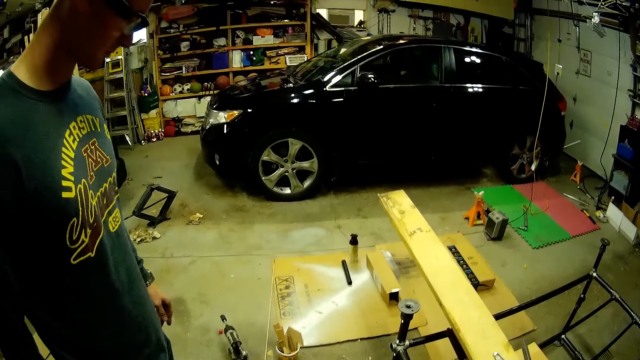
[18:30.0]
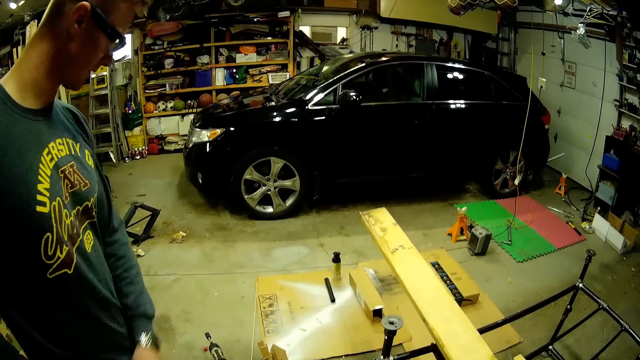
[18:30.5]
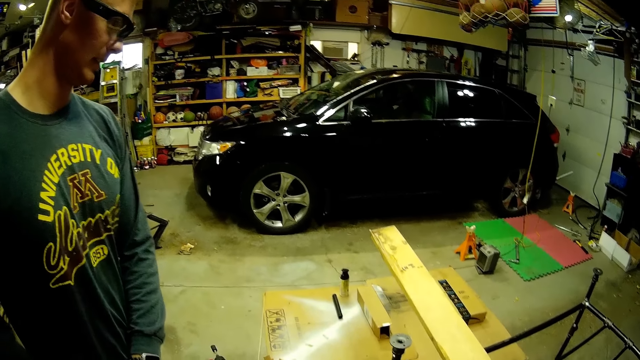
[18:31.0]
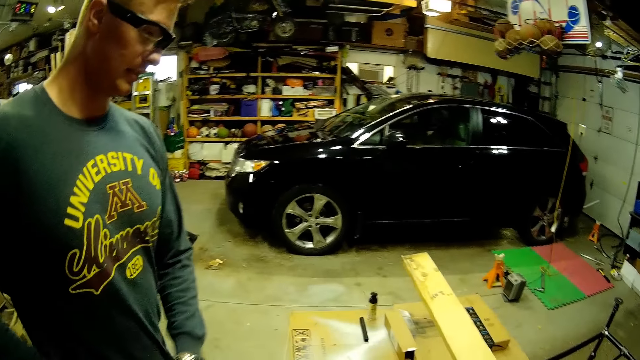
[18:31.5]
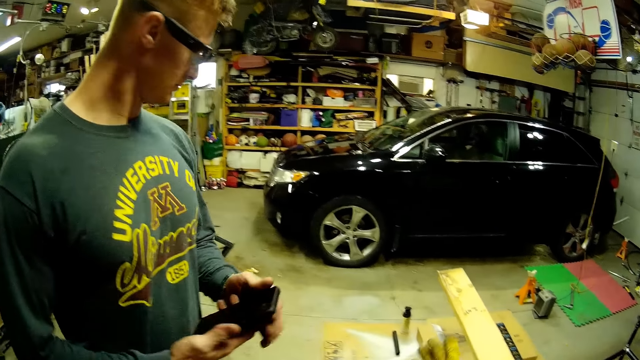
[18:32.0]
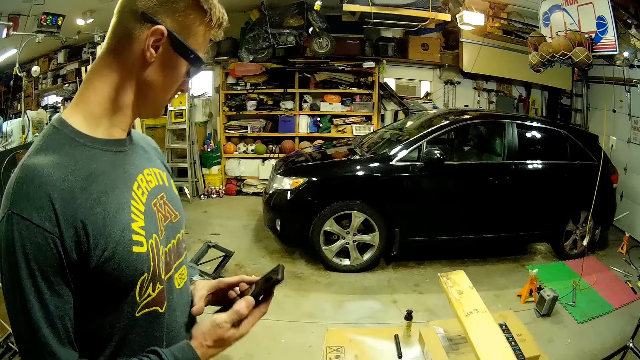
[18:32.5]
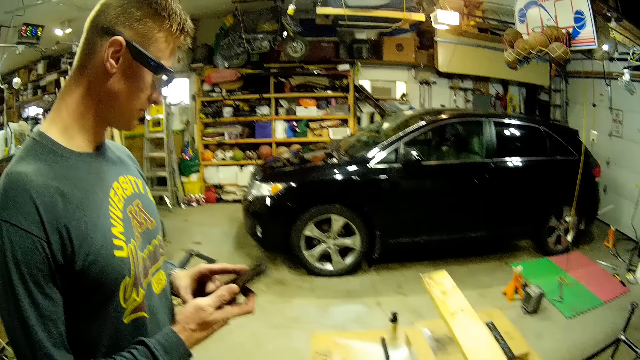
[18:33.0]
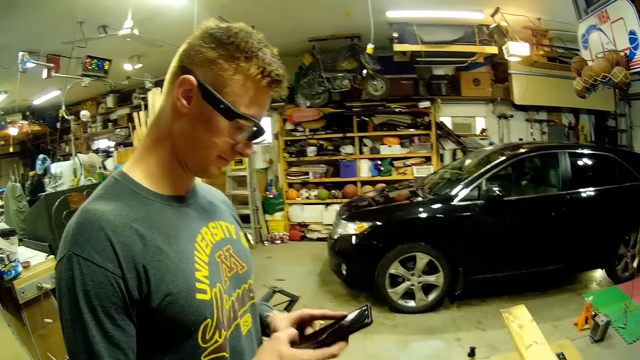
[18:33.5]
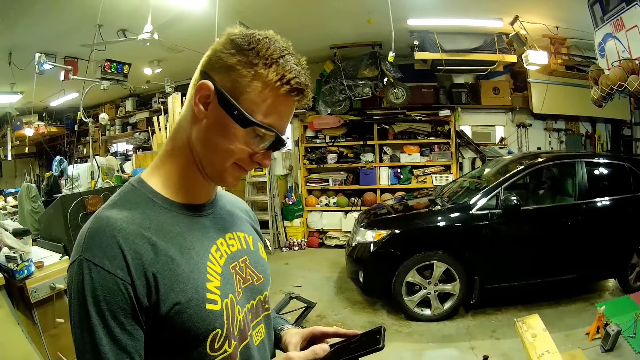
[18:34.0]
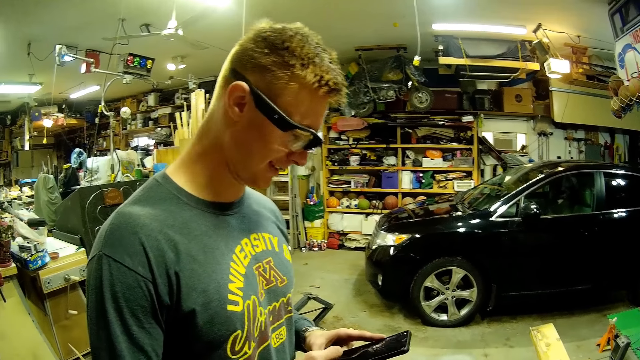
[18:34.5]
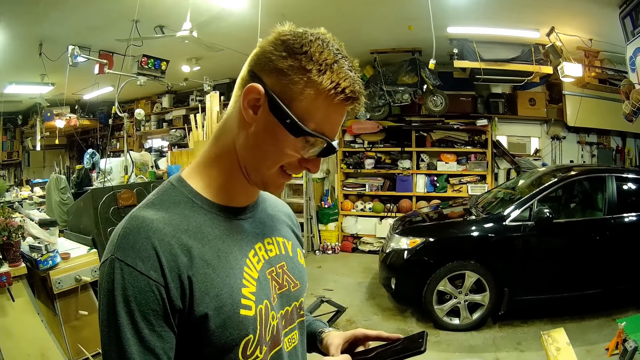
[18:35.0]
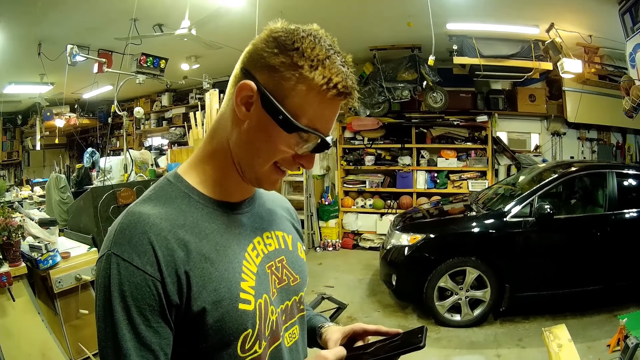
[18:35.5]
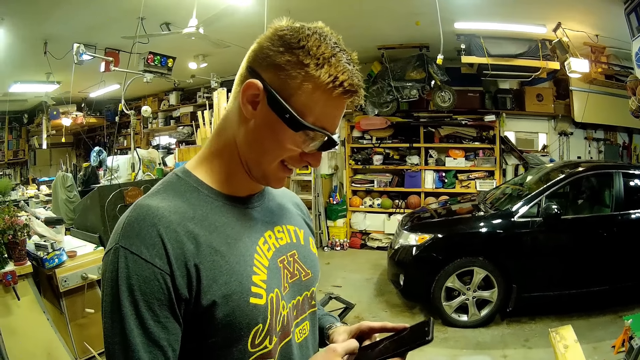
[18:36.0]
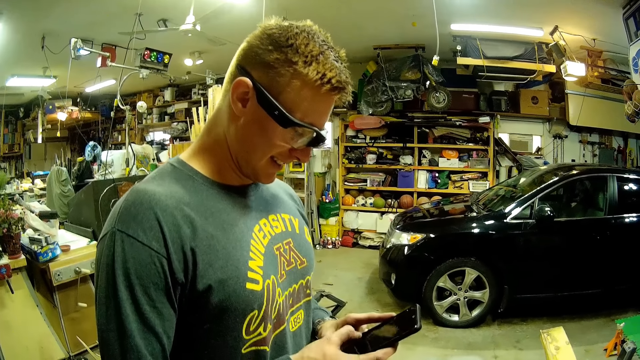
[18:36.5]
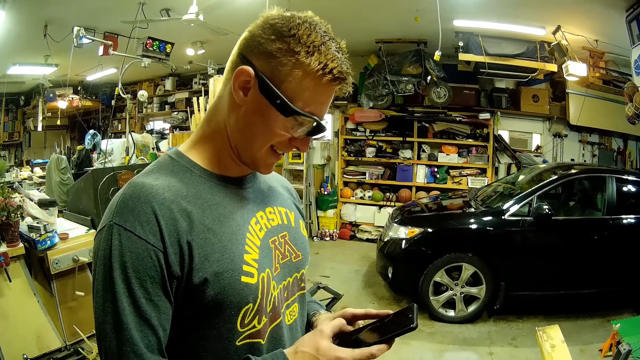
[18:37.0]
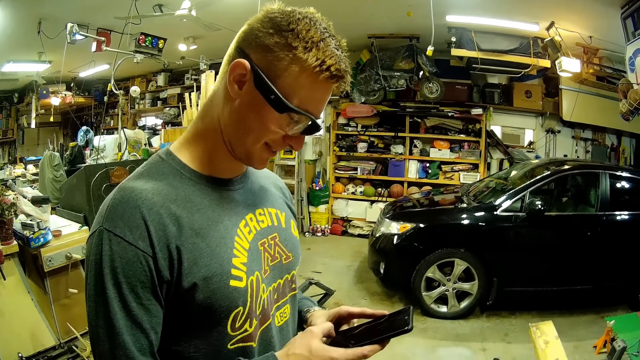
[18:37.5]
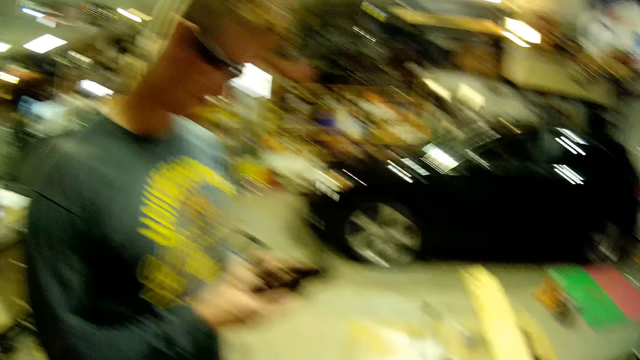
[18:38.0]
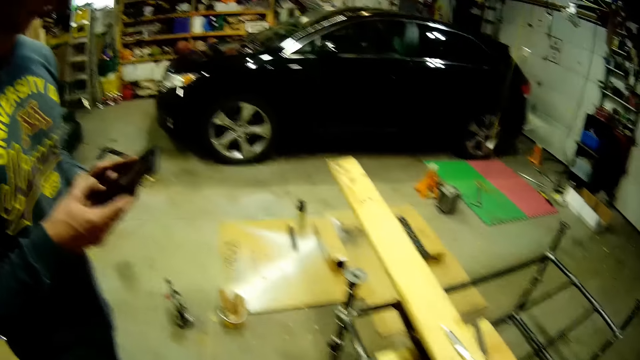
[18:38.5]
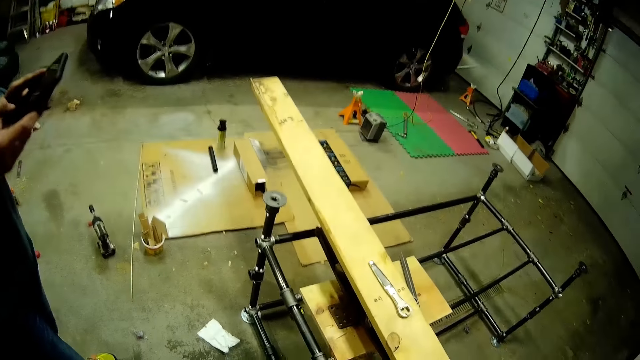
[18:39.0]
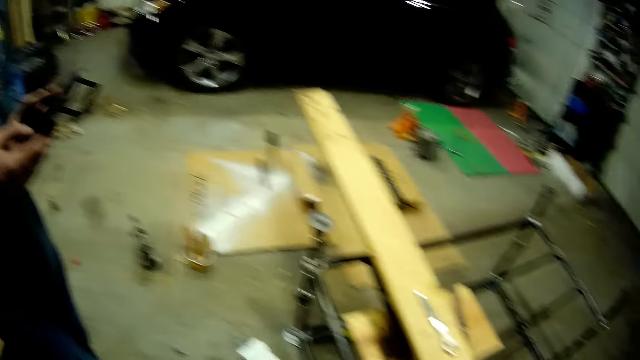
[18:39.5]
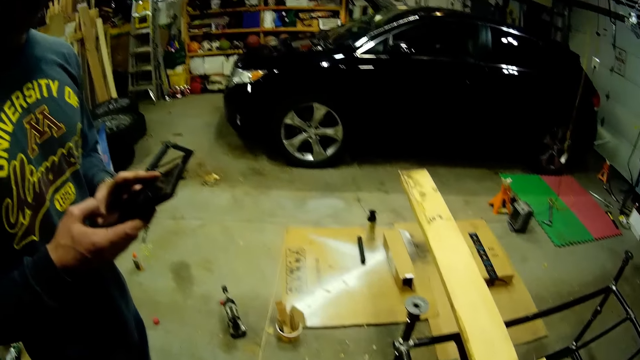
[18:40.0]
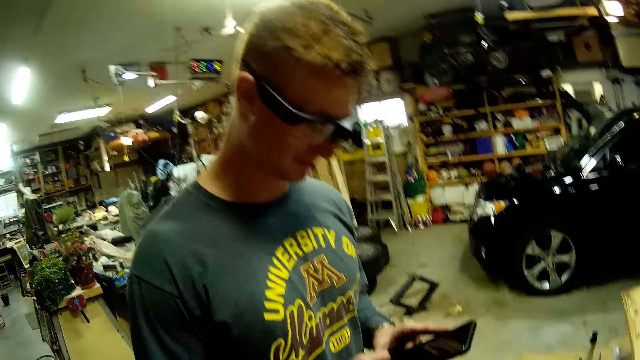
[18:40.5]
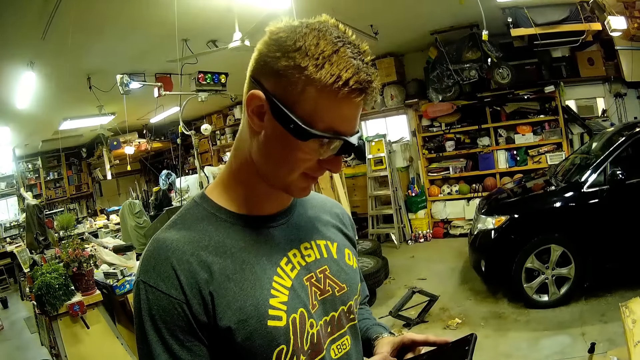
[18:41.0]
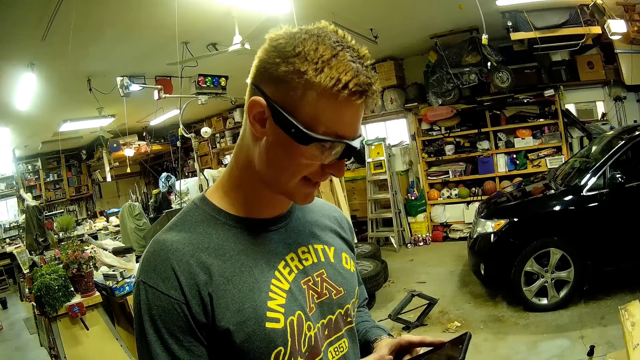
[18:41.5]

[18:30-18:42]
The man brings out a cellphone from his right pocket with his right hand. The man holds the cellphone with both hands. The man operates the cellphone with his right hand next to the camera wearer. The camera wearer talks to the man.

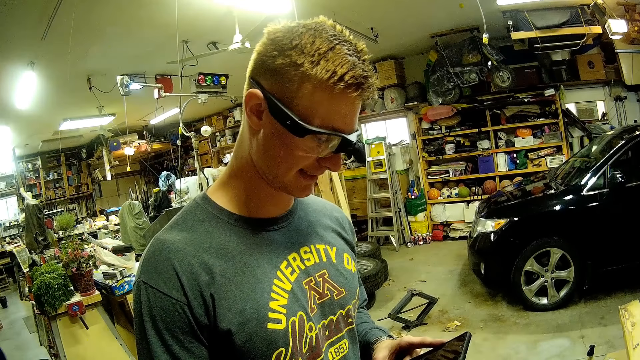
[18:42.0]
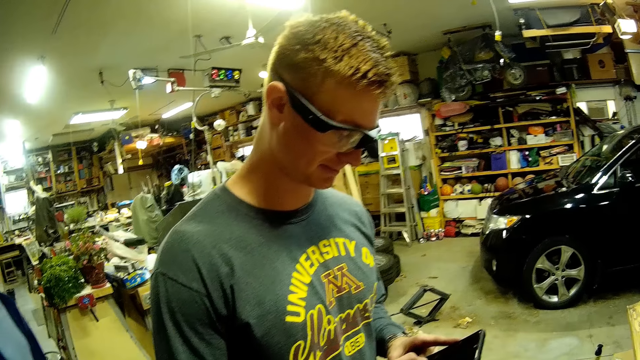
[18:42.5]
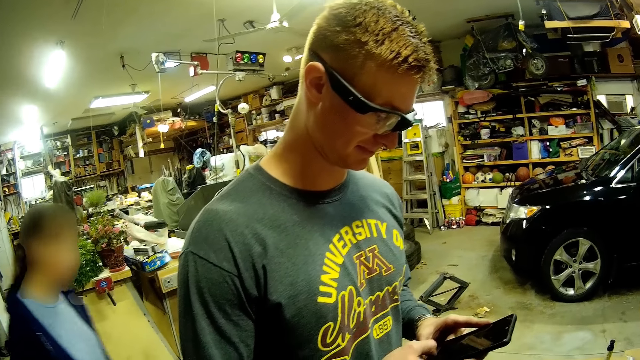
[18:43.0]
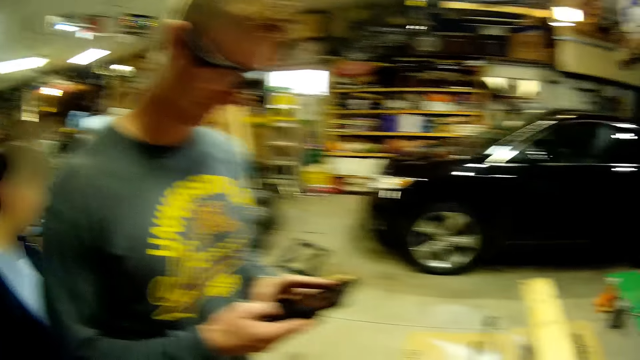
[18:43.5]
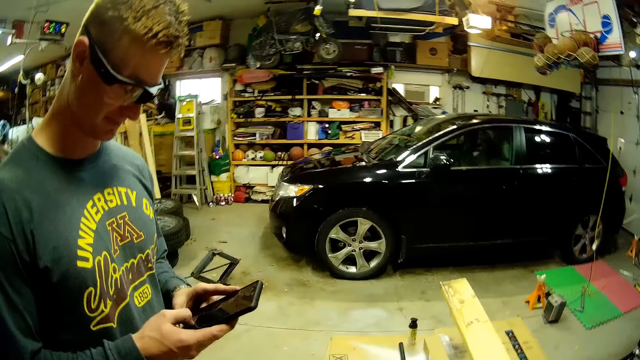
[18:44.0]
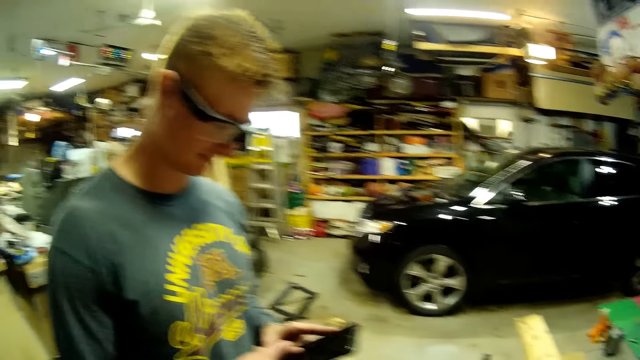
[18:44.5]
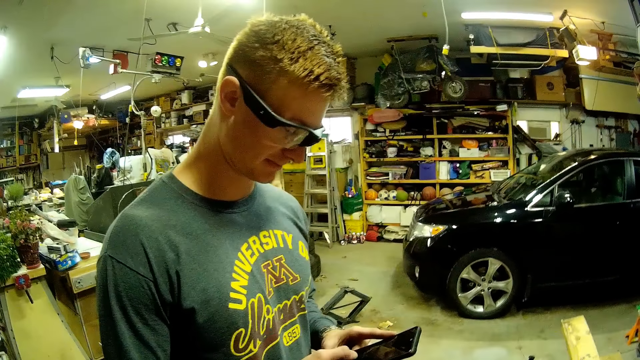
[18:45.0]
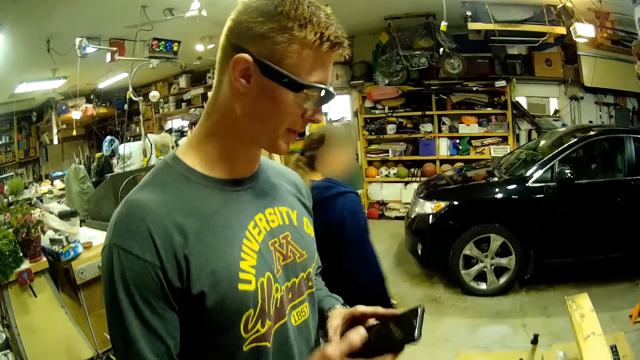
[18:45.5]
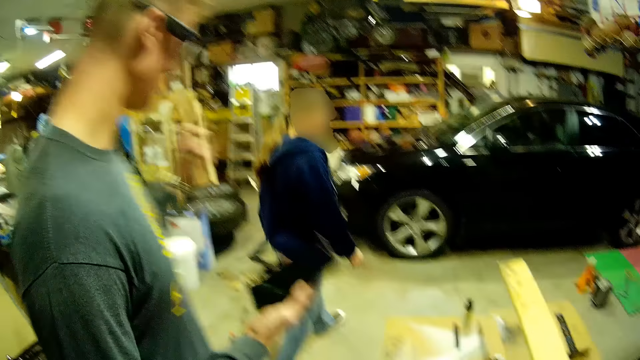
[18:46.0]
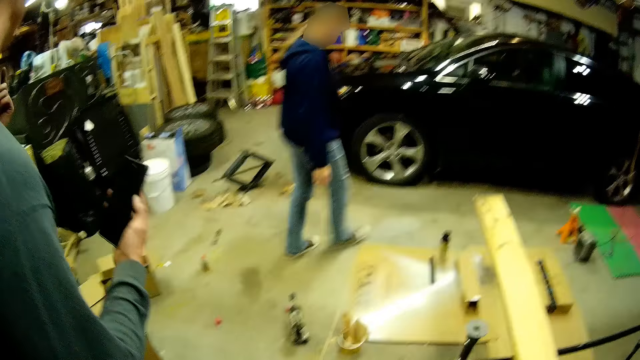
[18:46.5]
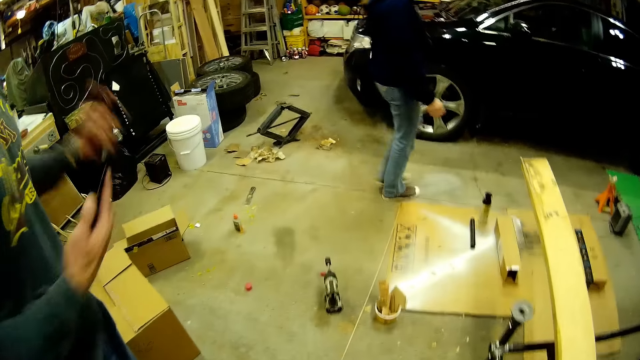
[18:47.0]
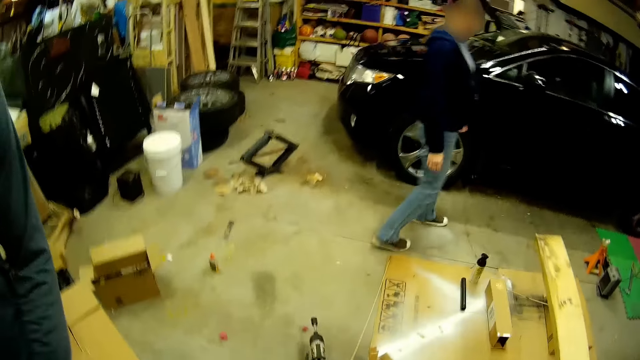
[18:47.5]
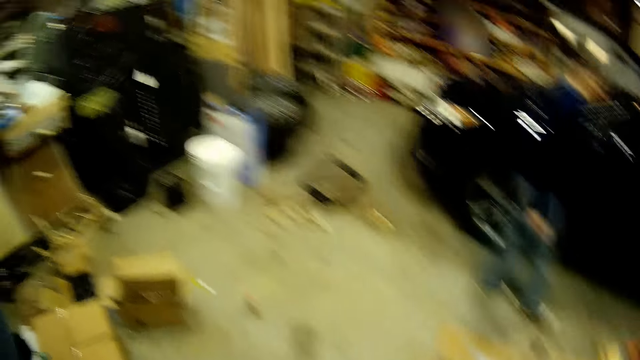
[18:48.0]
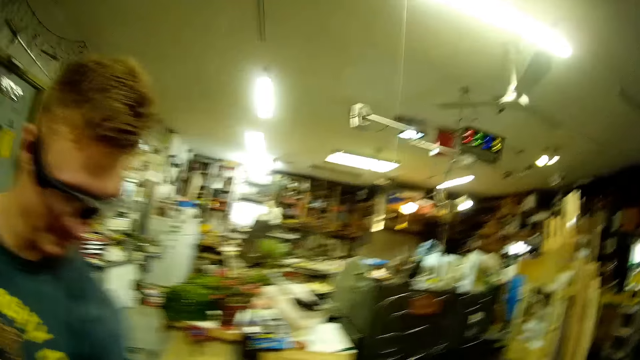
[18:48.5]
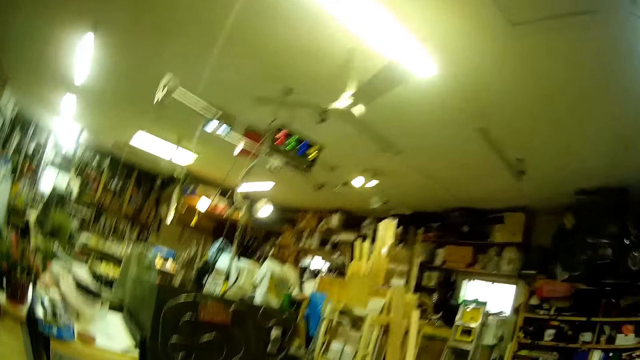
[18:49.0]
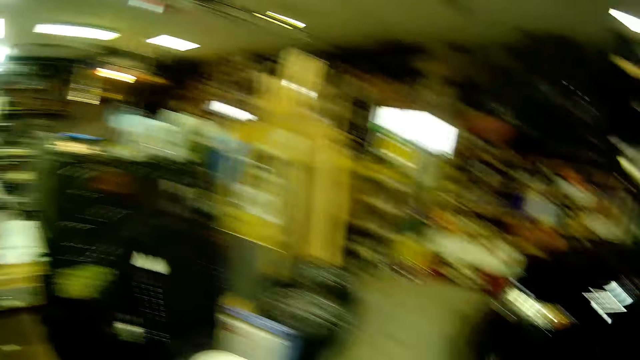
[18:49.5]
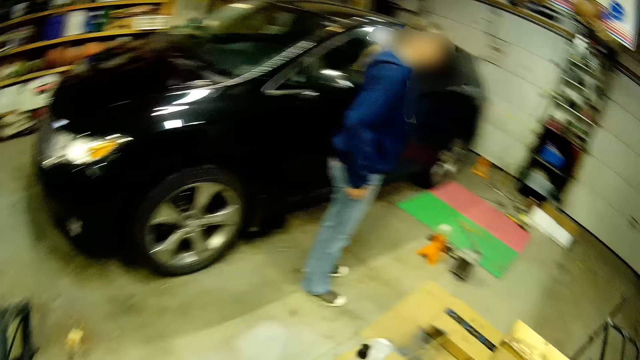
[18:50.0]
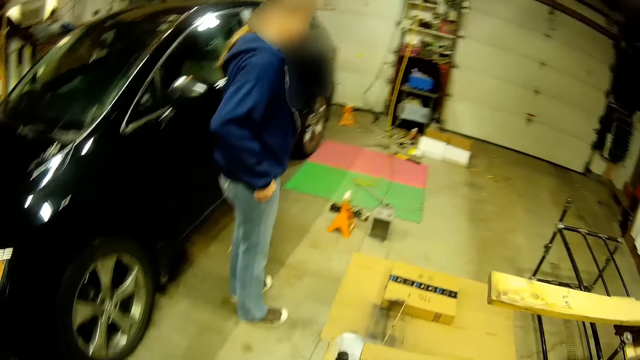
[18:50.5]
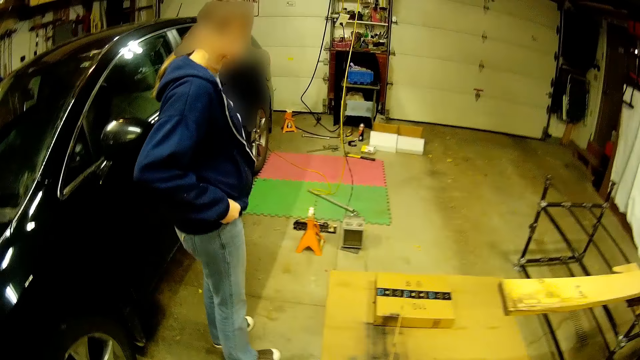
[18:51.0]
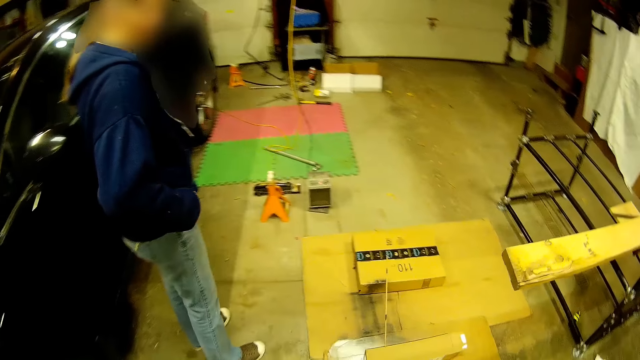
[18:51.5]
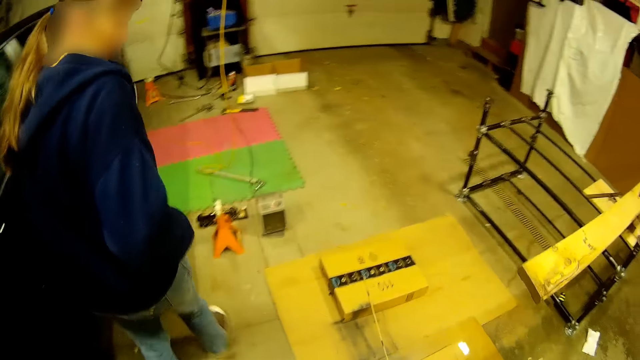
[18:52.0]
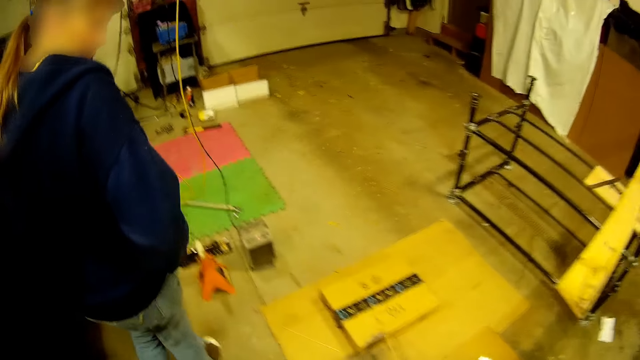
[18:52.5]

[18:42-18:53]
A woman walks by the camera wearer. The camera wearer walks towards the woman.
